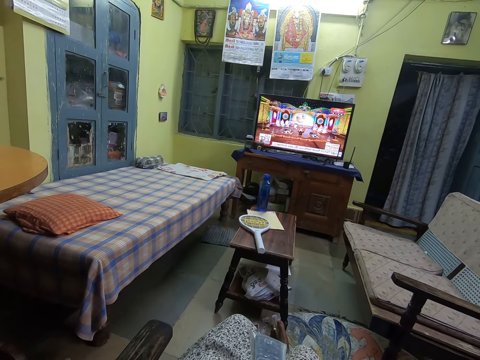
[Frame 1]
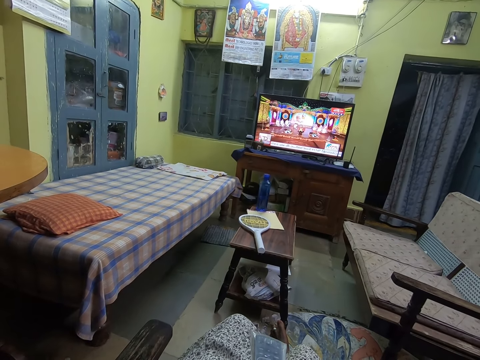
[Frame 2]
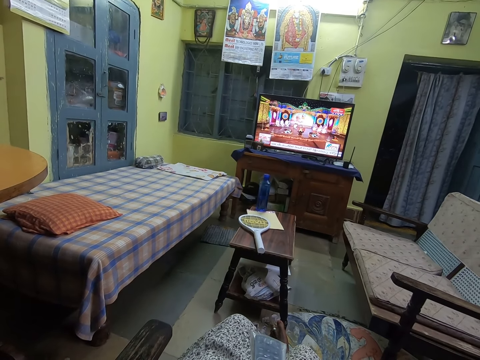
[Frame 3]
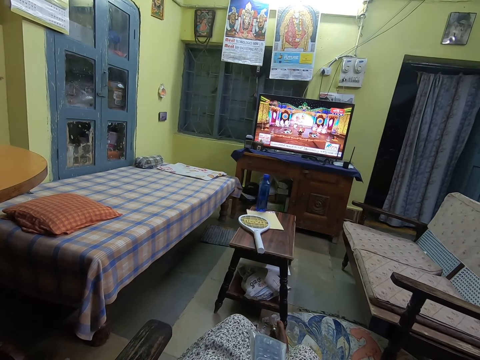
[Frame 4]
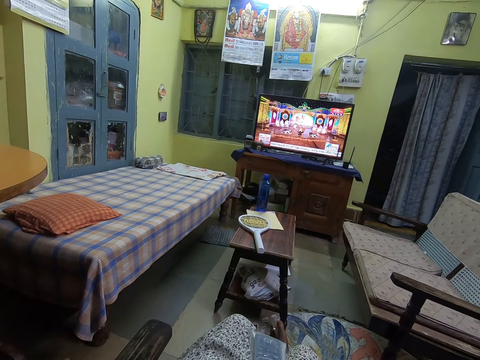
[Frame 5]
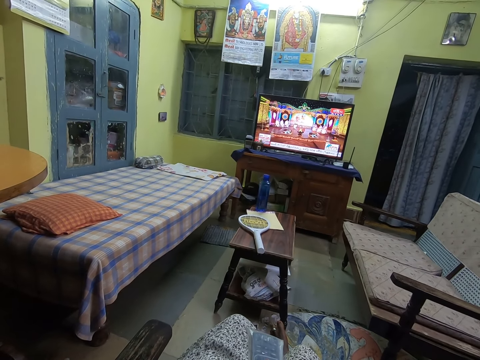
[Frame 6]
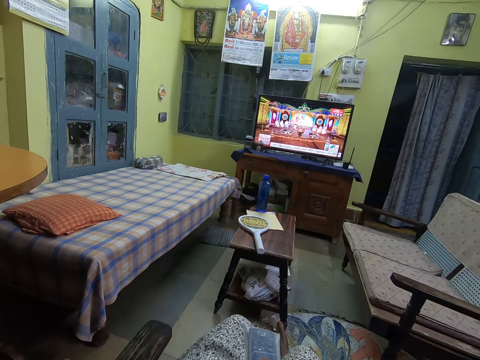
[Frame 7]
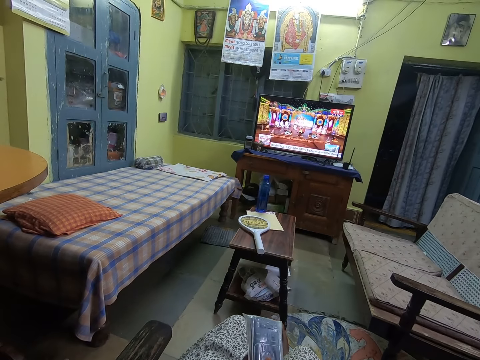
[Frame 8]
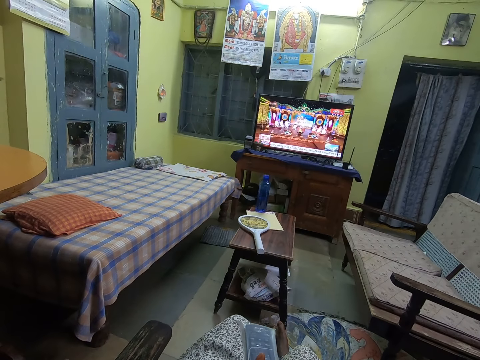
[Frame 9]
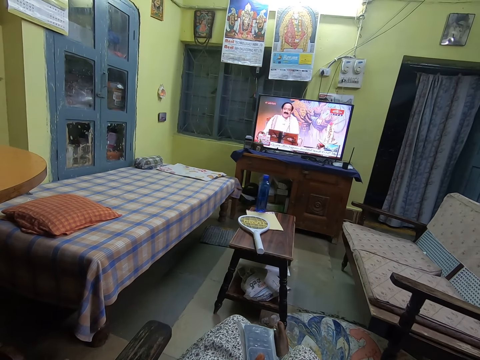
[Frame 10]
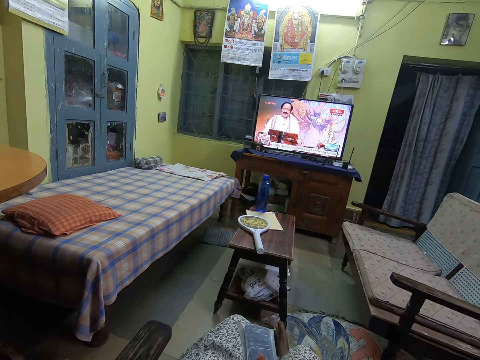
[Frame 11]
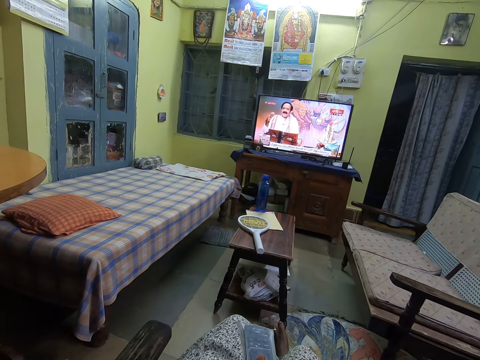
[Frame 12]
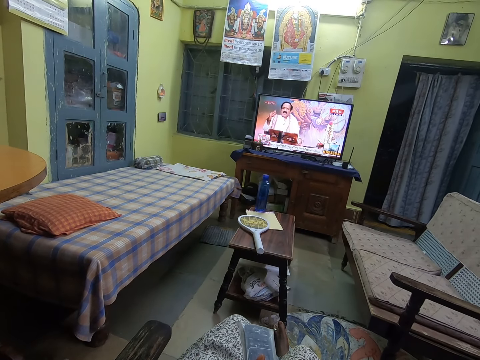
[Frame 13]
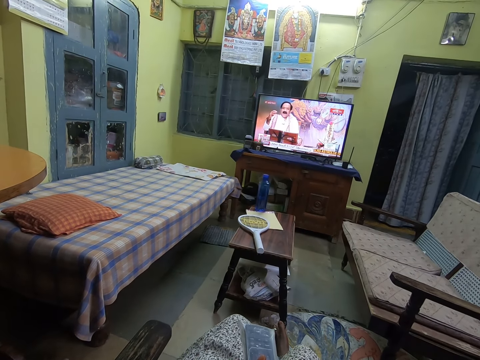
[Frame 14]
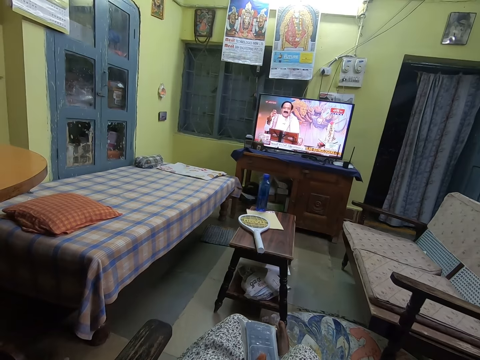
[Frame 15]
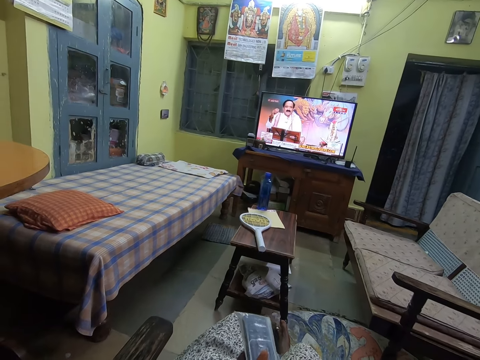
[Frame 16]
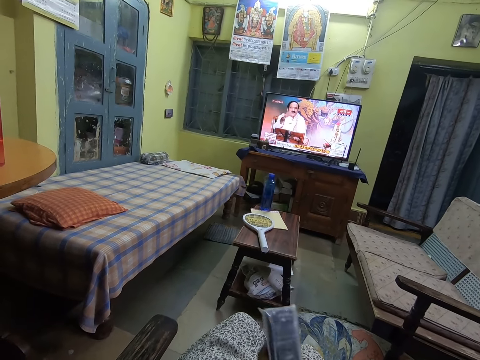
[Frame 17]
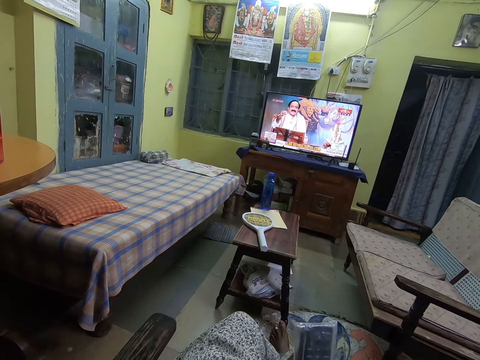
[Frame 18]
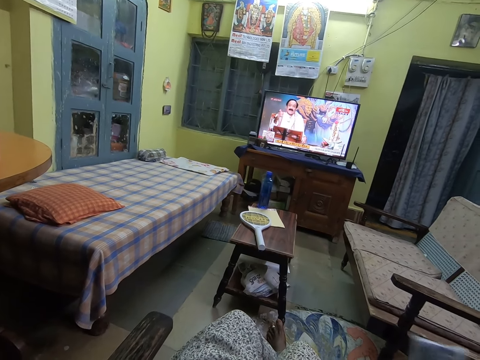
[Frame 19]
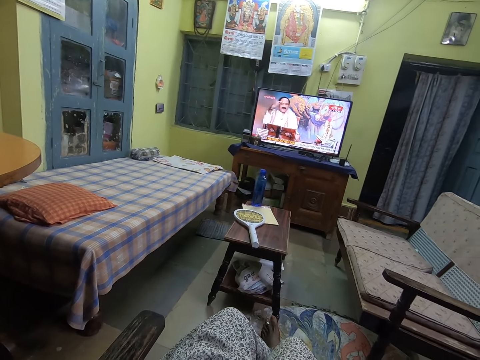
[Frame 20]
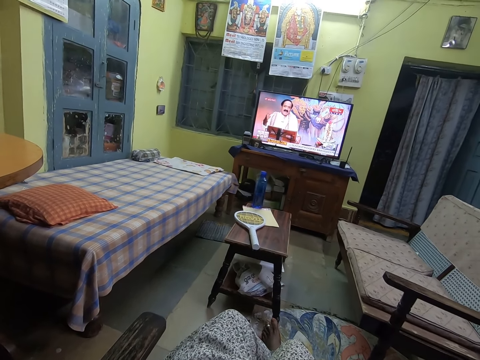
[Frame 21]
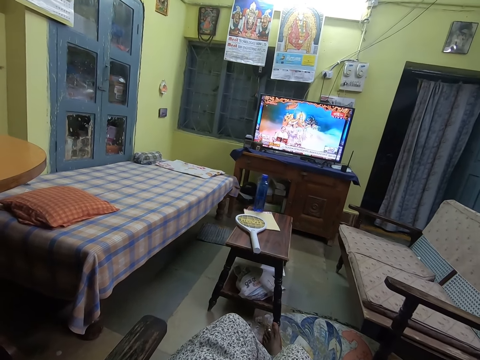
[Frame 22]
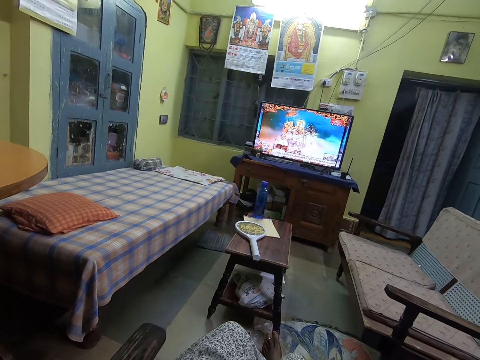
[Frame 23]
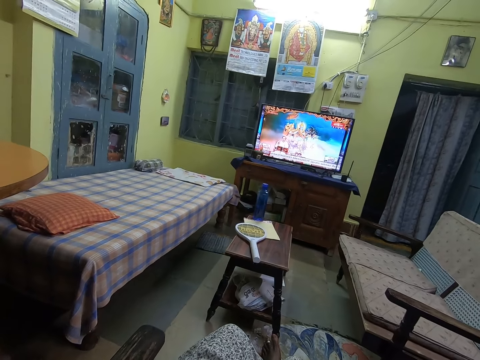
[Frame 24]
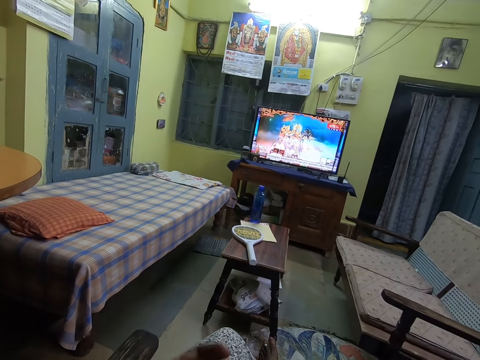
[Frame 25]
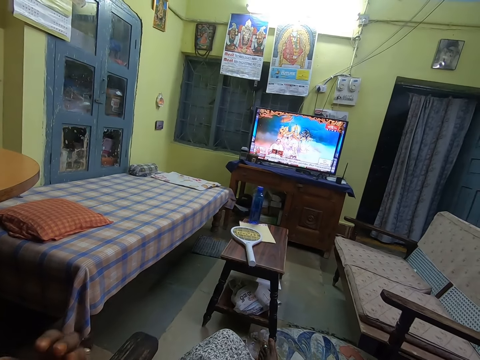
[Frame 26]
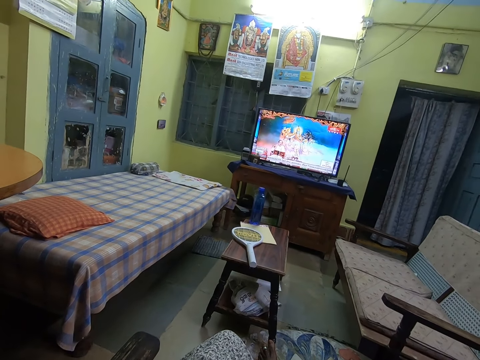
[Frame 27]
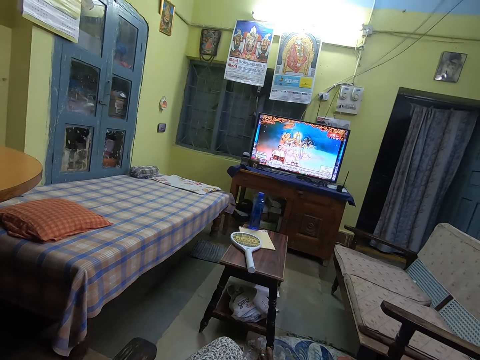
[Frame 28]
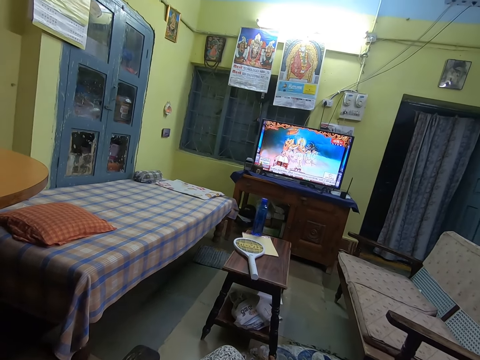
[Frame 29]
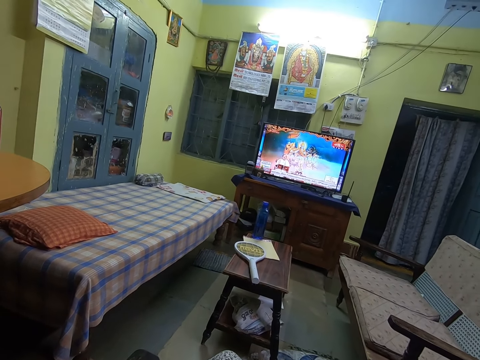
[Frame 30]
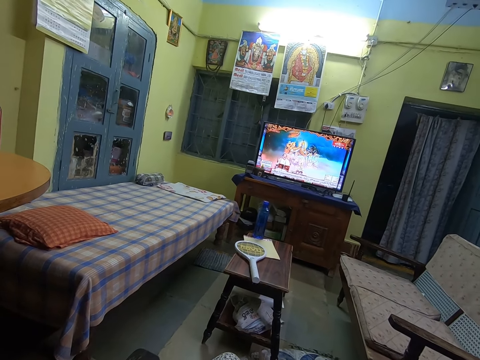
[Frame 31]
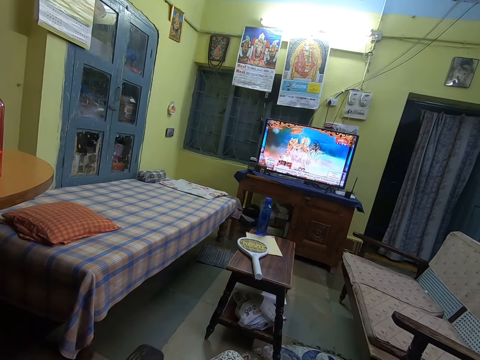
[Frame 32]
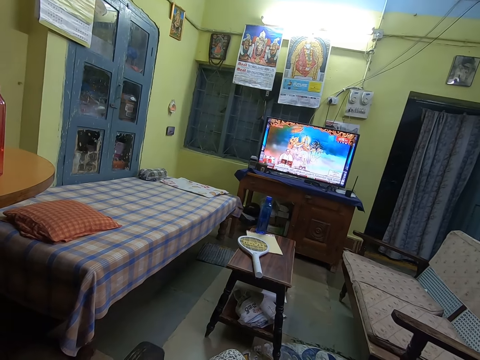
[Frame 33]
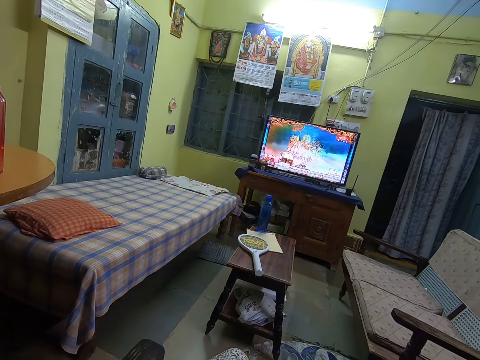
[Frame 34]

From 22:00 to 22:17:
The camera wearer drops the remote control with his left hand. He looks around. He raises his left hand.

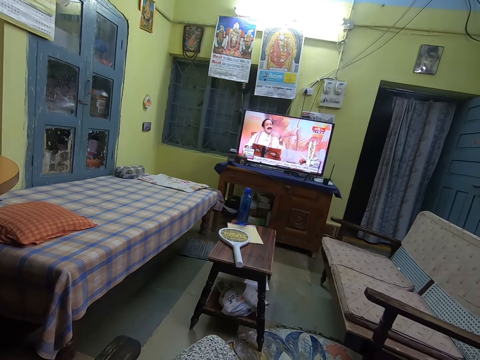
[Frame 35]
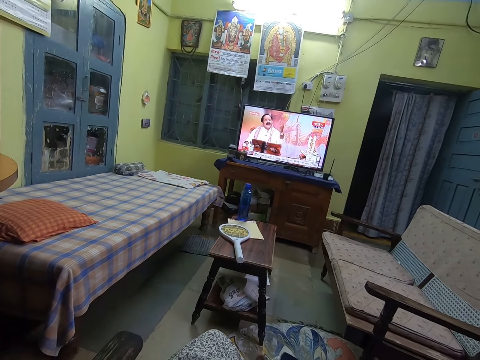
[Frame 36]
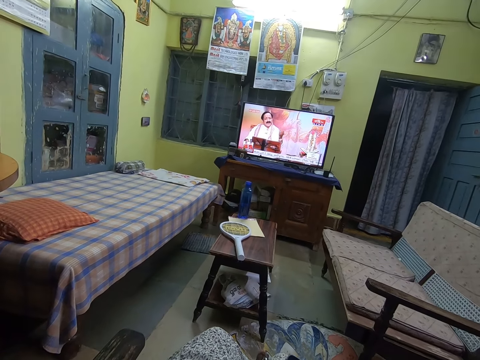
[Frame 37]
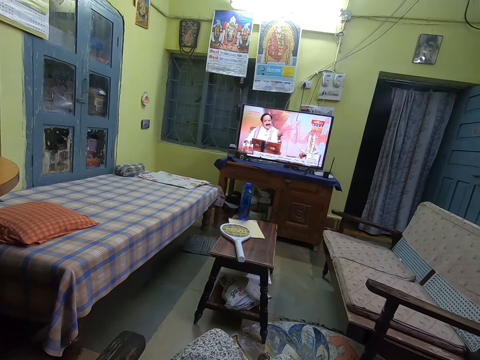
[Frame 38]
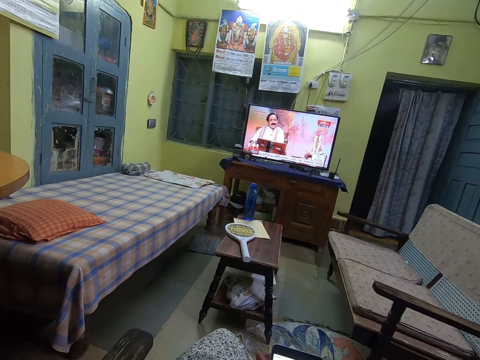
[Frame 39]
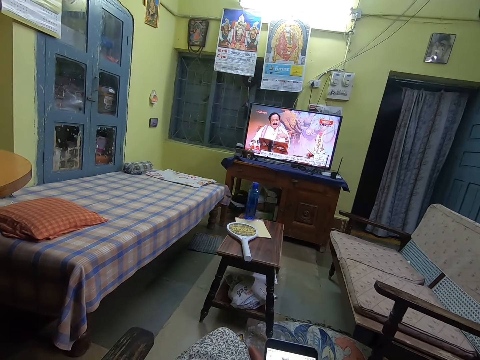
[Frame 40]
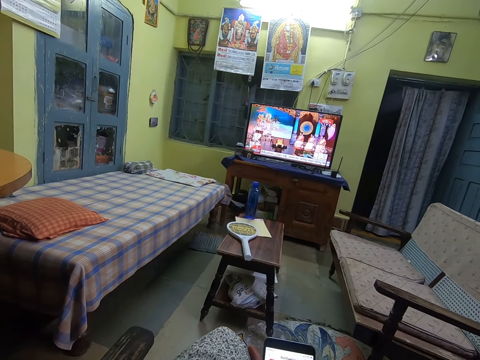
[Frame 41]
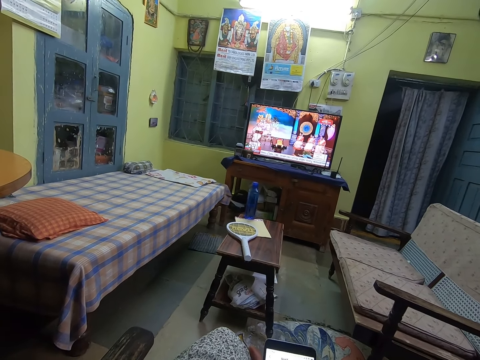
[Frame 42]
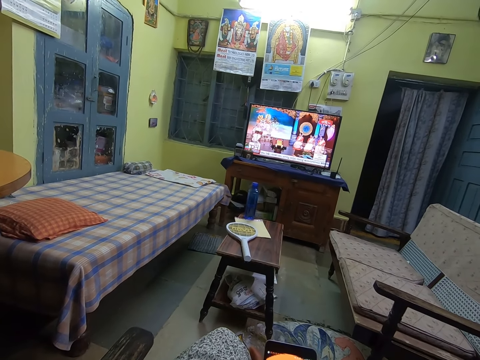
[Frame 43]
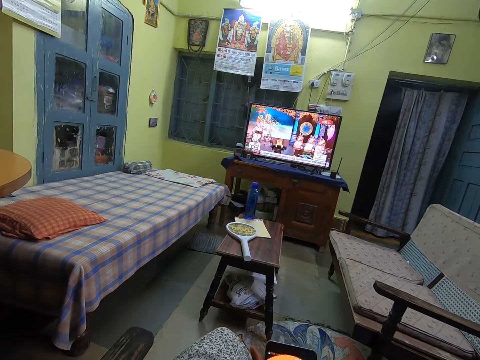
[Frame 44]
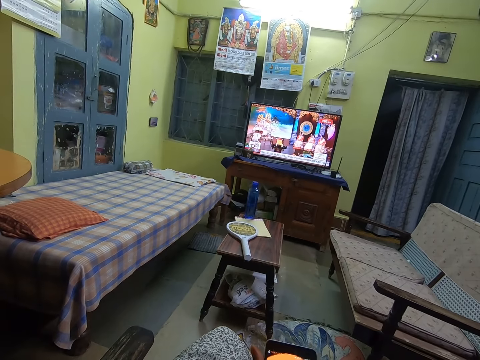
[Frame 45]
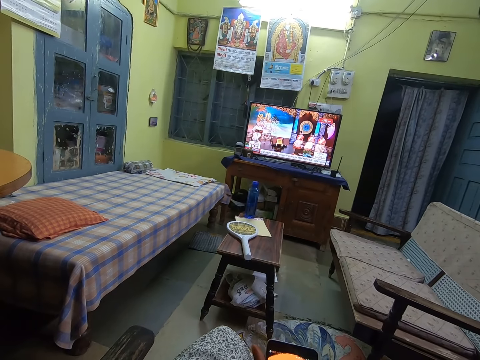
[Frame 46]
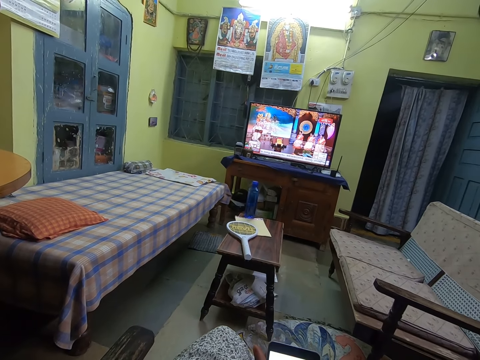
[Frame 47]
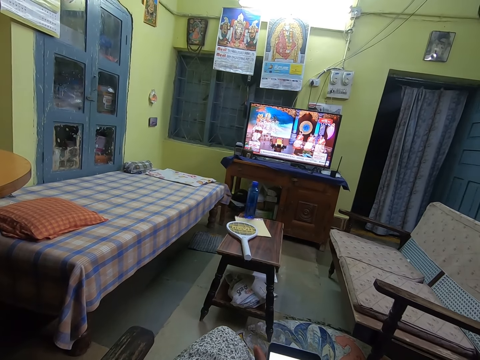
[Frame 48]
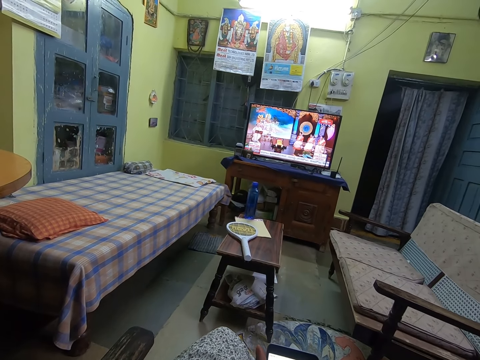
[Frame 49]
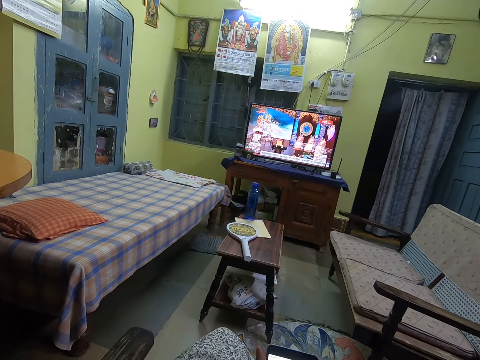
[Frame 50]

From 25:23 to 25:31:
The camera wearer operates a phone in her hands.

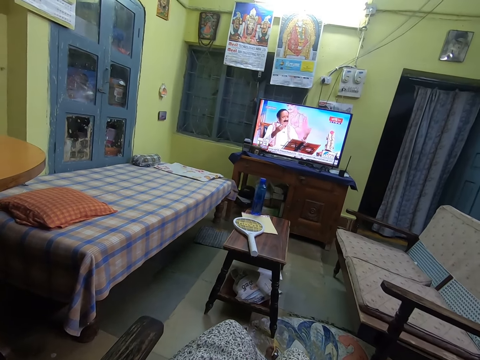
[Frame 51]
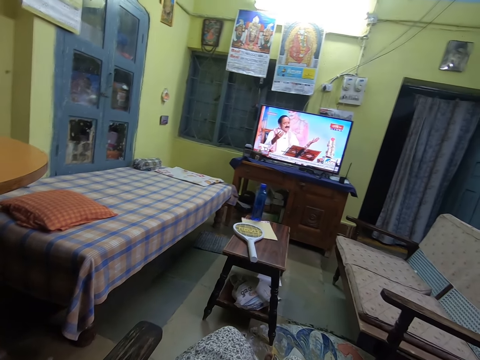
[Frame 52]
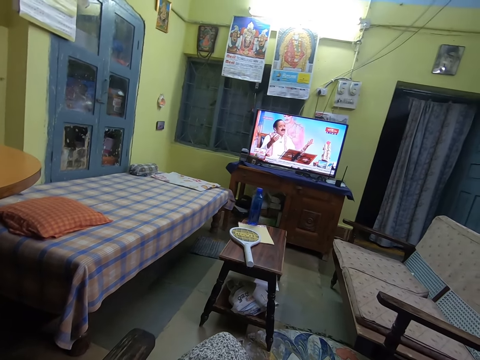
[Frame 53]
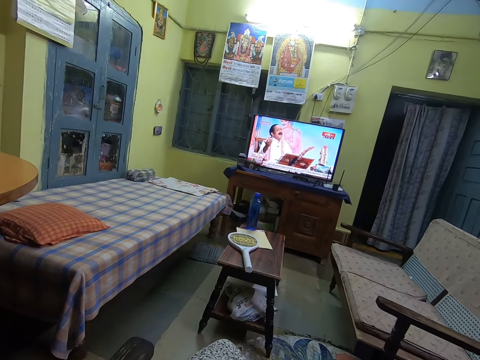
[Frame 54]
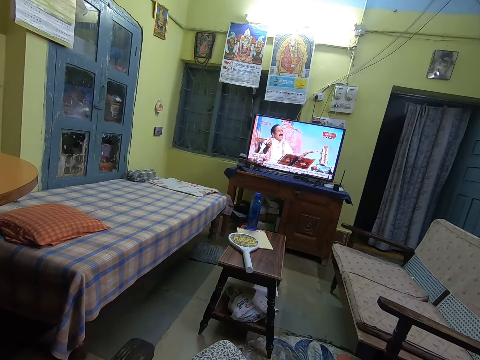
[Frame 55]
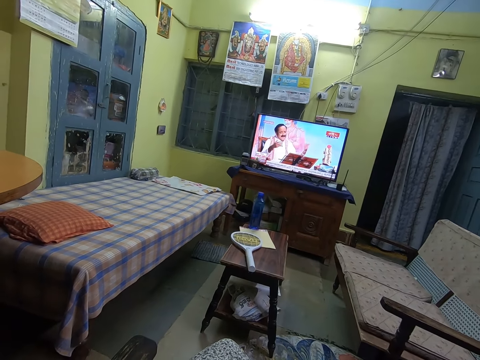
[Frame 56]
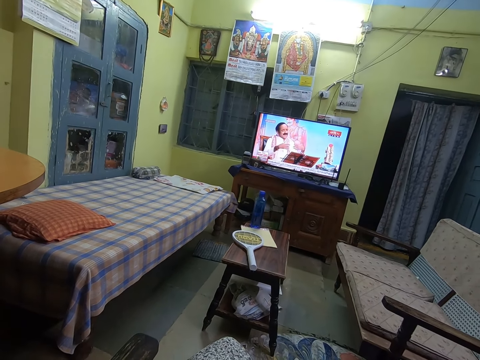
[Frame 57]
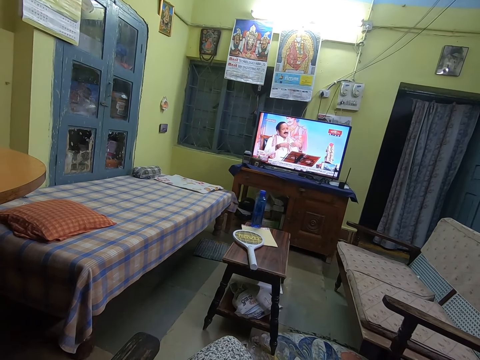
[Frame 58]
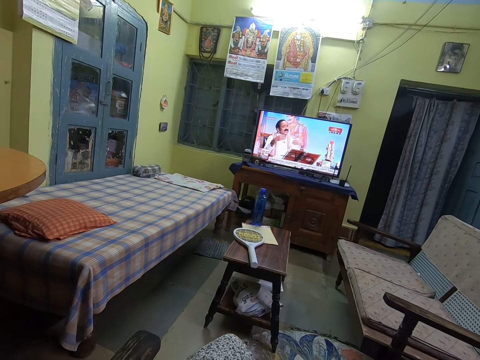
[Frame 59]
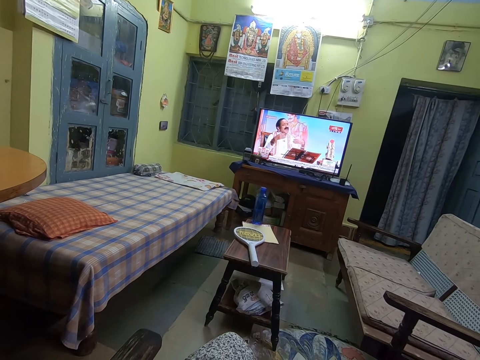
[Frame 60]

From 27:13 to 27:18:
The camera wearer watches the television.
